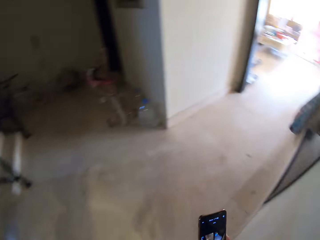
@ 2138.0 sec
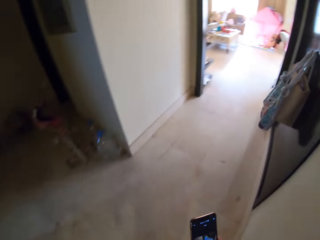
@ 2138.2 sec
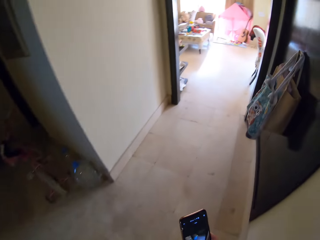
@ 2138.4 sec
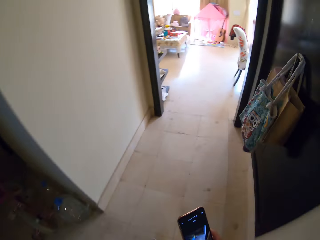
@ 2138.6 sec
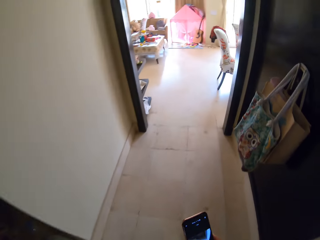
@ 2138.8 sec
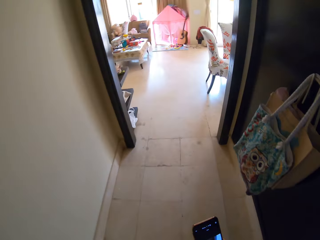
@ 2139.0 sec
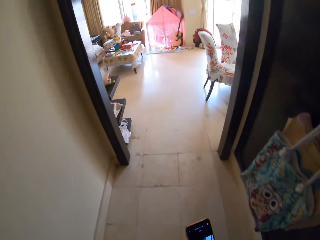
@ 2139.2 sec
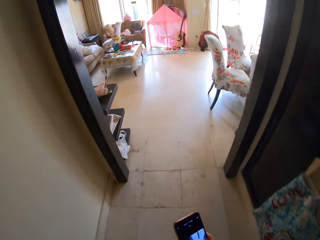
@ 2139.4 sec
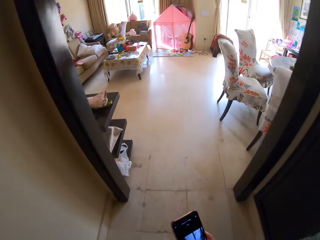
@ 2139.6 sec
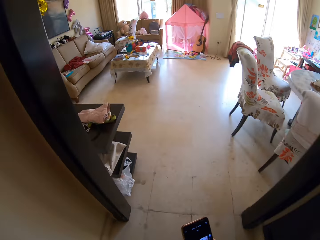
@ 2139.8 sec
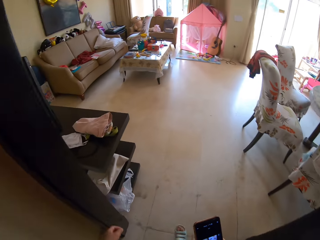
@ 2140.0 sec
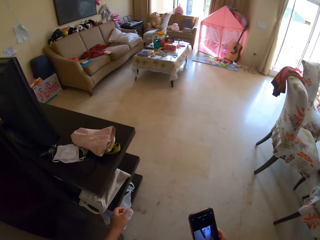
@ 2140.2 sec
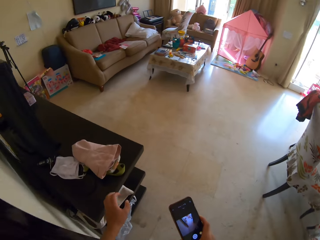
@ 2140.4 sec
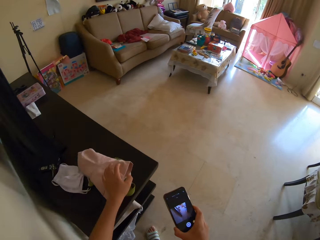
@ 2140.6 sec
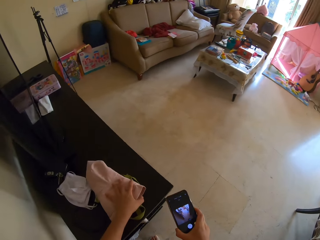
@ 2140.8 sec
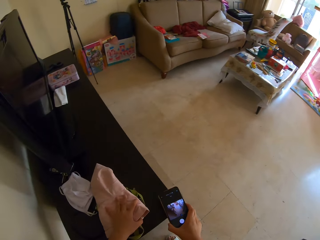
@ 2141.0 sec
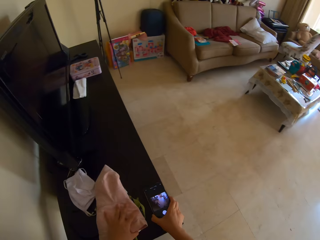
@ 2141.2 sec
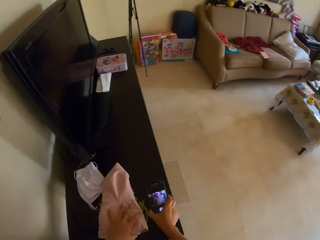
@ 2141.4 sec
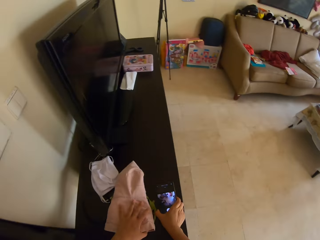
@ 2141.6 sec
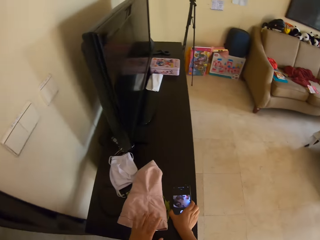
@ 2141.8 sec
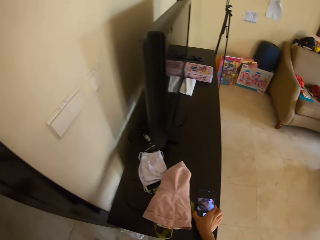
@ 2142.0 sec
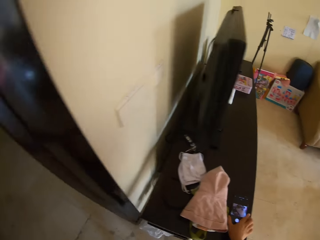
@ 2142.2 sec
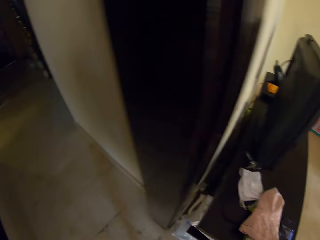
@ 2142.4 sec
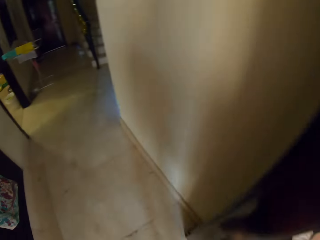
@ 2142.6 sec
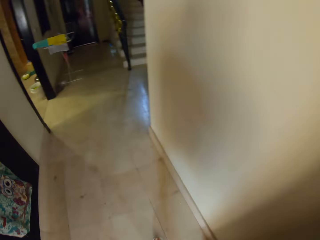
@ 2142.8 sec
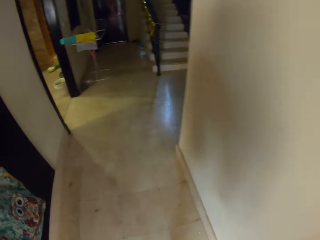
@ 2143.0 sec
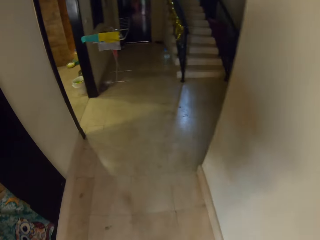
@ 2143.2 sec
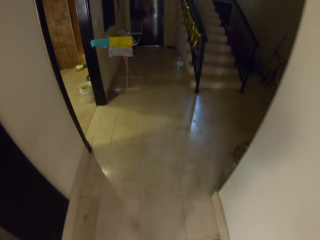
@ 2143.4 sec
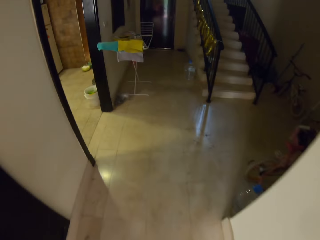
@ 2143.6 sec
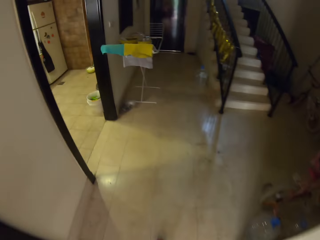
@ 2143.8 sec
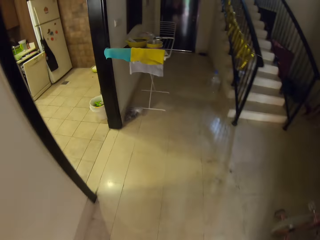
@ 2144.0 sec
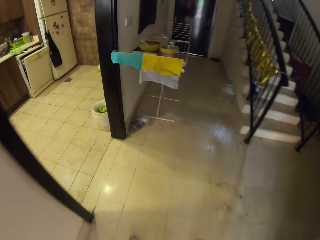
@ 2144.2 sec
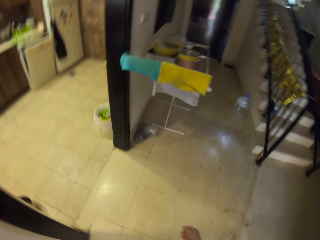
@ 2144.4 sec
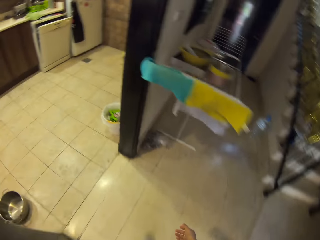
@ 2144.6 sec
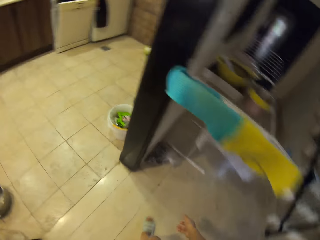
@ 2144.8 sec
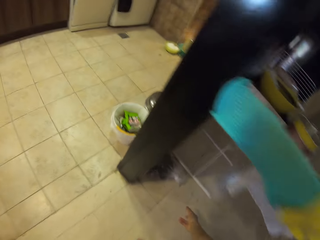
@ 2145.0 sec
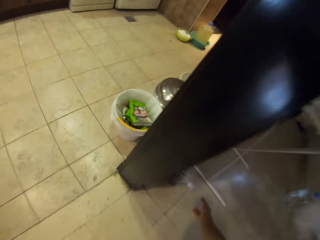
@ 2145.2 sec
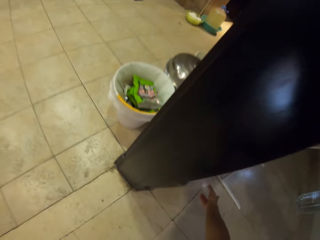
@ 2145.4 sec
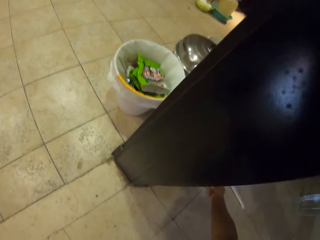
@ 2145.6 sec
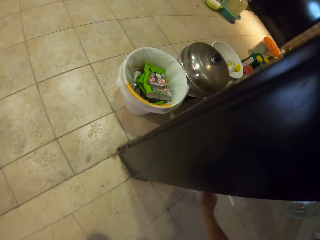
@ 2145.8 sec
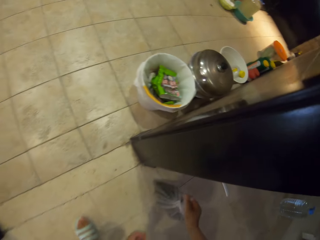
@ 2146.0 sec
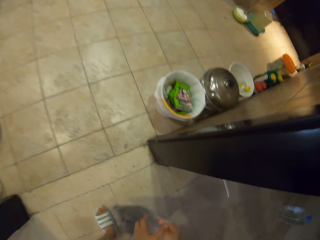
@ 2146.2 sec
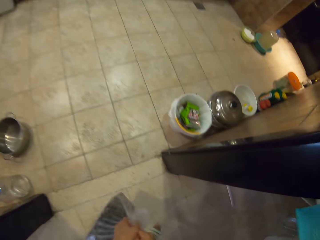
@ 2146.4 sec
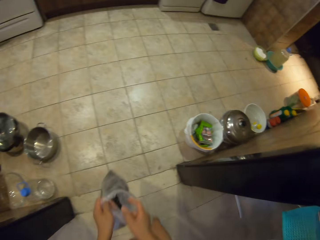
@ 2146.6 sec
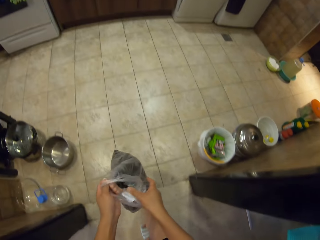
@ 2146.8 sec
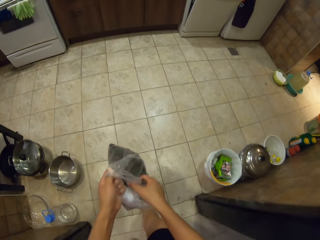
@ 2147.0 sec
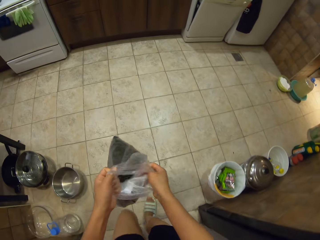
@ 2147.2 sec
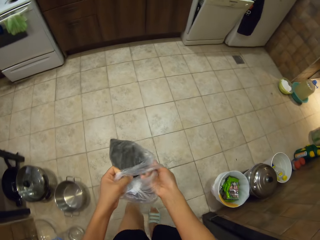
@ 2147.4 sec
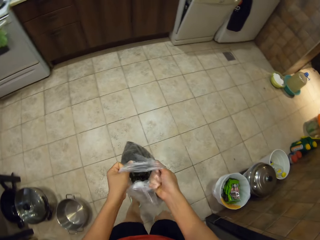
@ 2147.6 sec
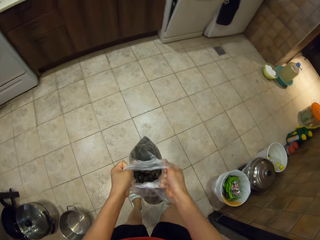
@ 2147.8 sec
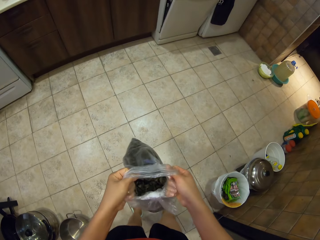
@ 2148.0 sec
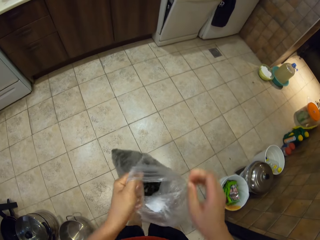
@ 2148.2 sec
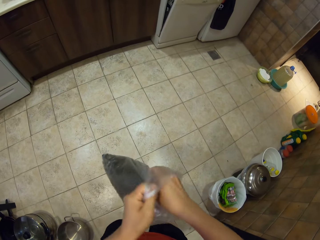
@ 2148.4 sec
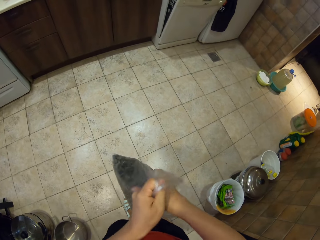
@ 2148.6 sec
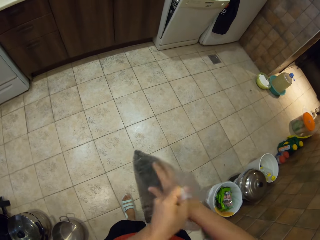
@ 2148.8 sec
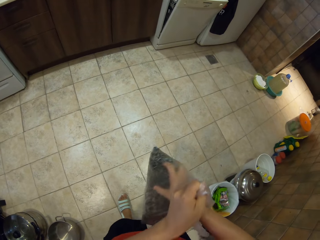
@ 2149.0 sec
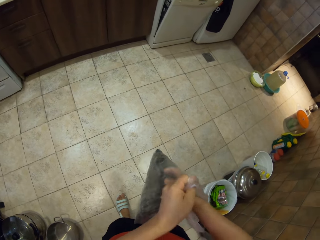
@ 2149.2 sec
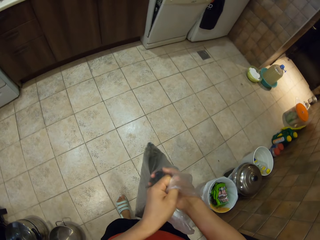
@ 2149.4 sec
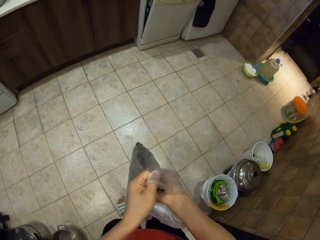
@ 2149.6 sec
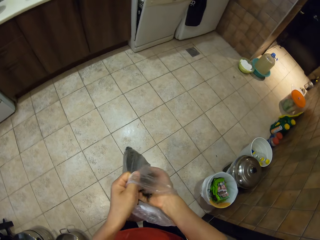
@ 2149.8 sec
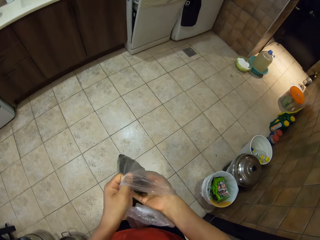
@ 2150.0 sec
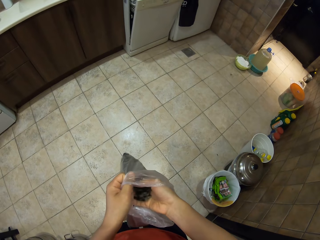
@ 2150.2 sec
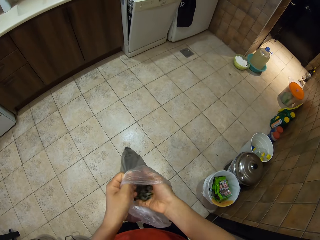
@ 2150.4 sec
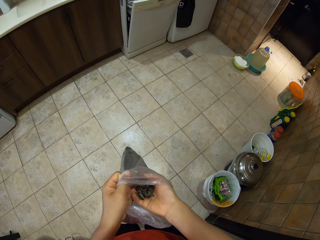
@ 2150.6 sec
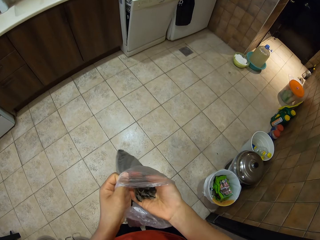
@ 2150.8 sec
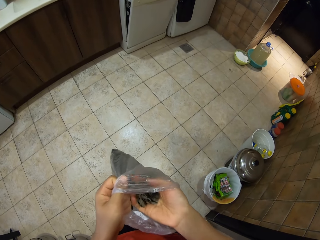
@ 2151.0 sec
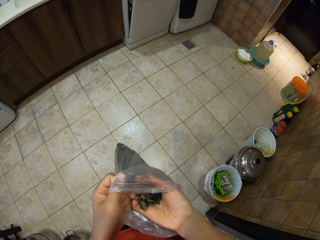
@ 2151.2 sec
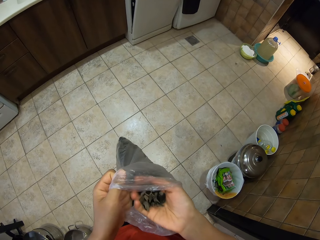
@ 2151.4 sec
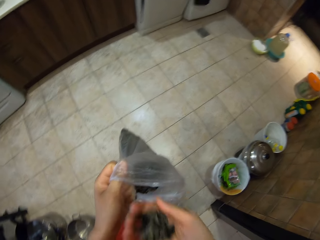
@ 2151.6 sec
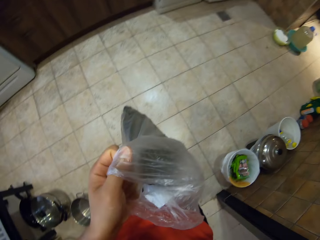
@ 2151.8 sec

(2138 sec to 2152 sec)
The camera wearer walks around the house. They place a phone on the table. They turn around the room and walk around the room. They pick a paper from the floor. They adjust the paper. They pick manure from the paper.

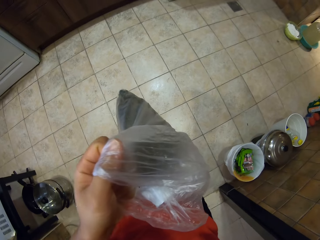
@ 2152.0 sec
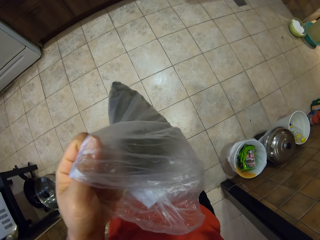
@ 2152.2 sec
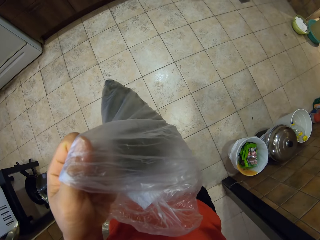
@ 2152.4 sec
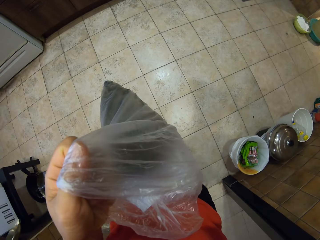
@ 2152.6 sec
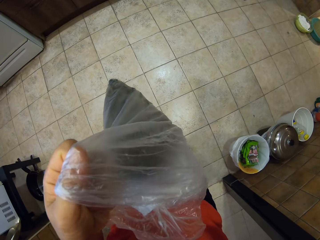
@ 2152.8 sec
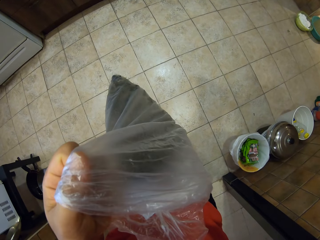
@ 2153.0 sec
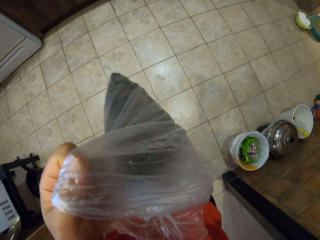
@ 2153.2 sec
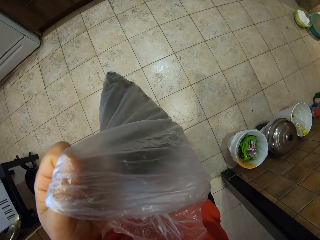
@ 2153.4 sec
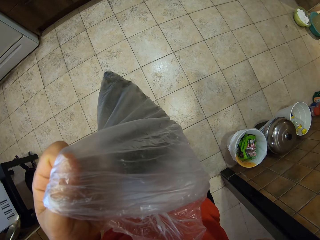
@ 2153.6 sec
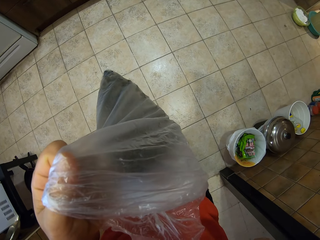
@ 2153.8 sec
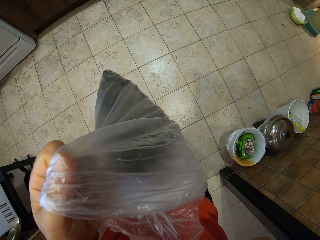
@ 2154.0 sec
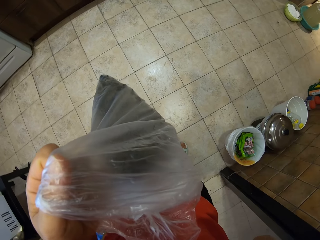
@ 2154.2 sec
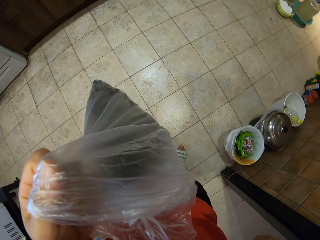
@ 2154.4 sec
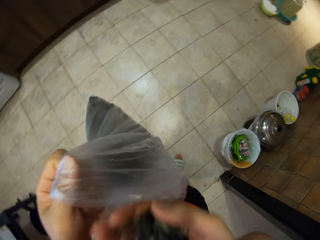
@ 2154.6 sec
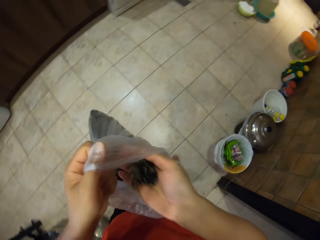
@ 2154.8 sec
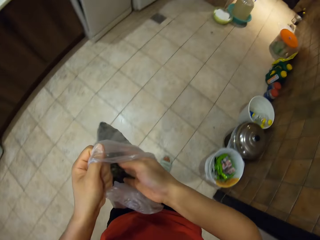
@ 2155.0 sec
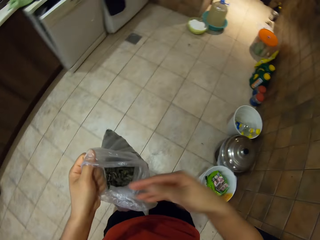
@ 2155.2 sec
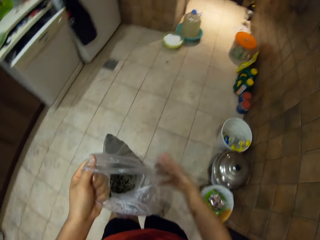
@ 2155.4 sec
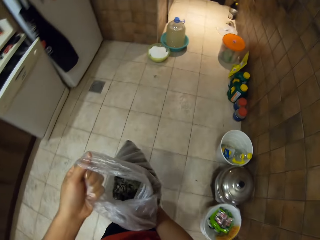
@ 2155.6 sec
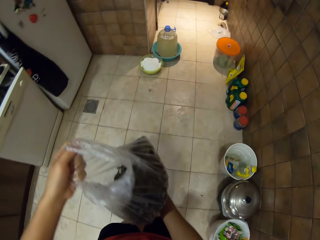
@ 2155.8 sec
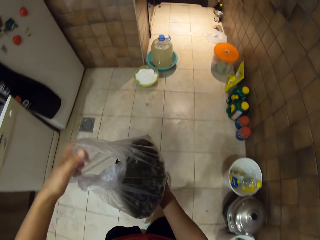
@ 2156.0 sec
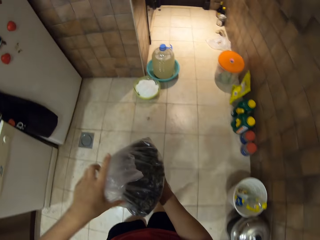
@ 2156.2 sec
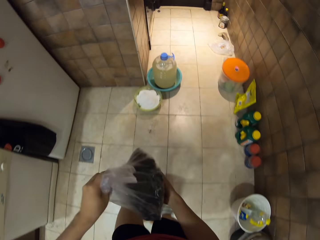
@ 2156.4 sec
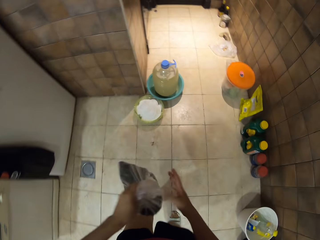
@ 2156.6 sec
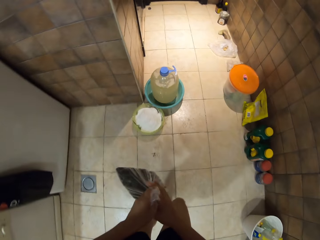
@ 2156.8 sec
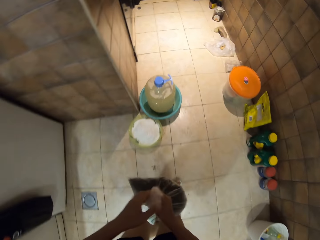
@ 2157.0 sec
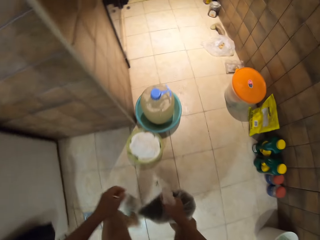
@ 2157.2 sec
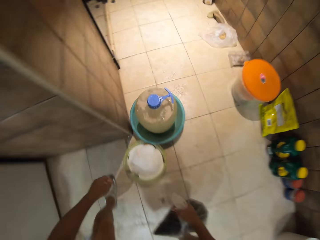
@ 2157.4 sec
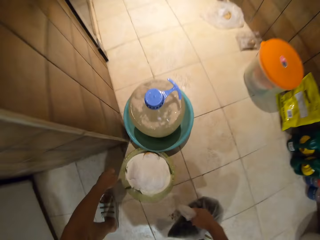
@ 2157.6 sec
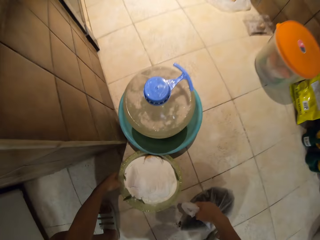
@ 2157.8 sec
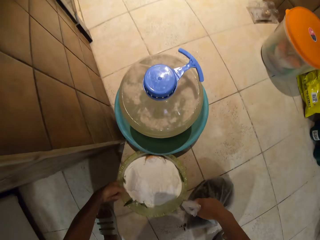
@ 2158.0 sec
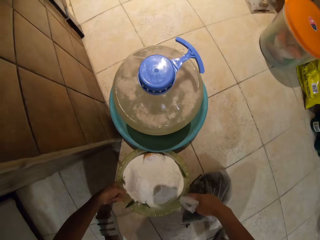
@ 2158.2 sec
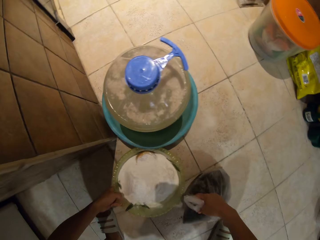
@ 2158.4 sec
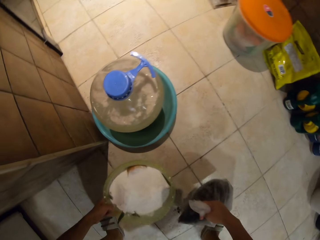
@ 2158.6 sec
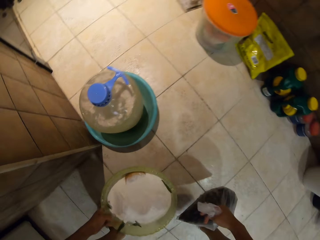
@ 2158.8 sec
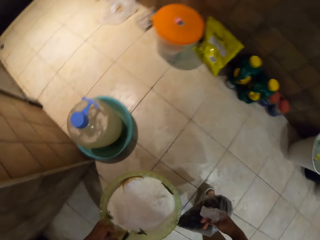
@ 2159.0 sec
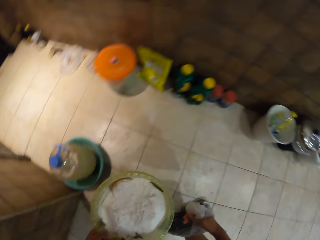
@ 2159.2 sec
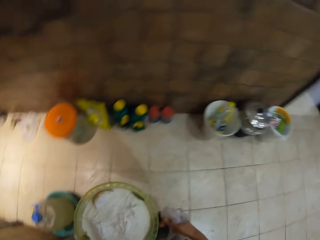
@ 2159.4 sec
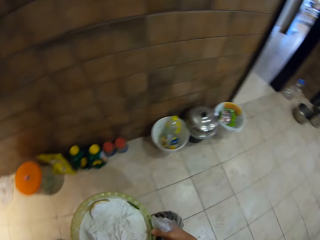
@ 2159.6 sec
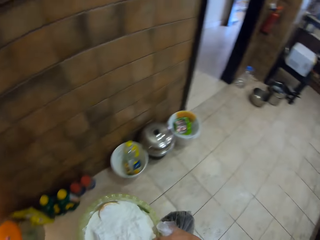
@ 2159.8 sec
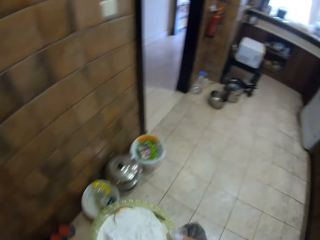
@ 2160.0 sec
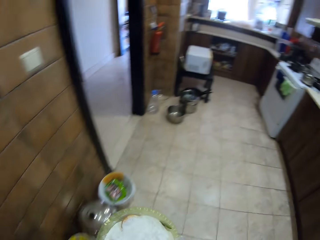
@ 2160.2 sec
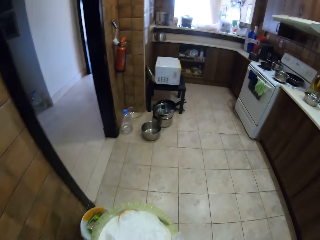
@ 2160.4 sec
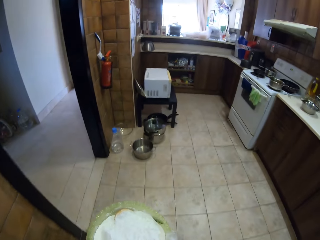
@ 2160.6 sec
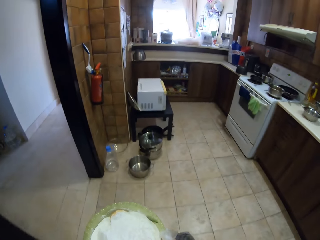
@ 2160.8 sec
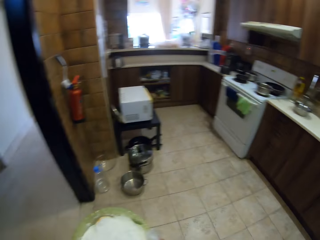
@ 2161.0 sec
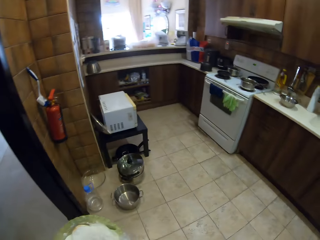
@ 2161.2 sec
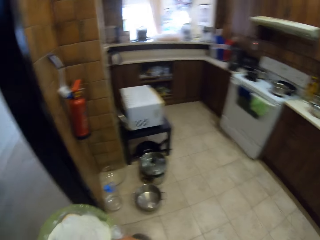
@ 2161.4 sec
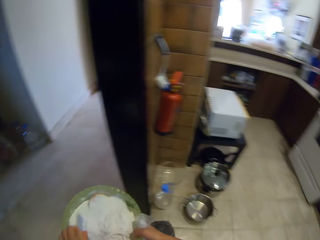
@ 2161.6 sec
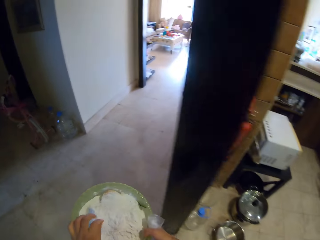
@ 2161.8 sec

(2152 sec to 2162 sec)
The camera wearer sniffs the manure. They put a hand up. They place the manure back to the paper. They wrap the paper. They bend towards the floor. They pick a bowl of flour from the floor. They turn around the kitchen and walk around the kitchen.
